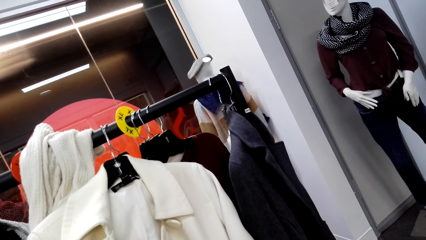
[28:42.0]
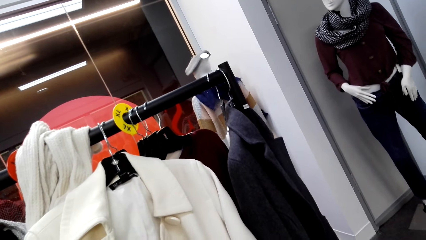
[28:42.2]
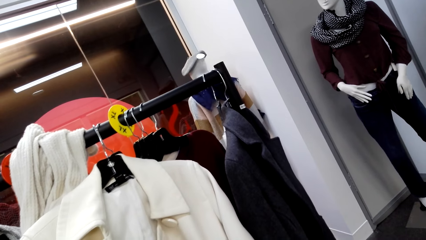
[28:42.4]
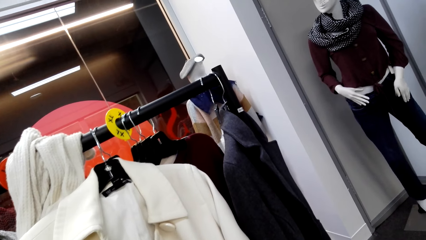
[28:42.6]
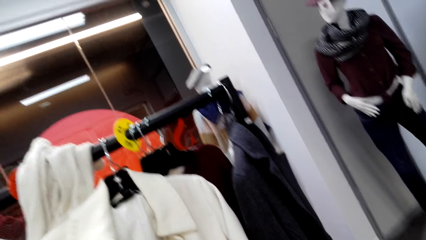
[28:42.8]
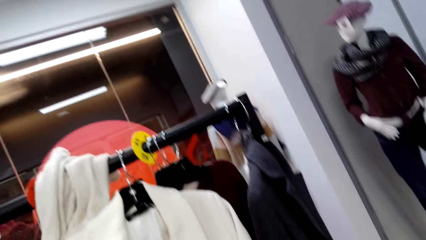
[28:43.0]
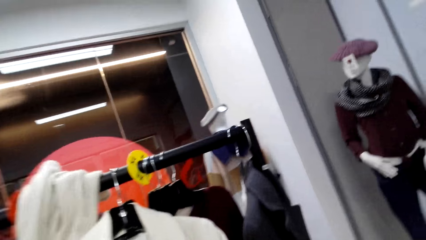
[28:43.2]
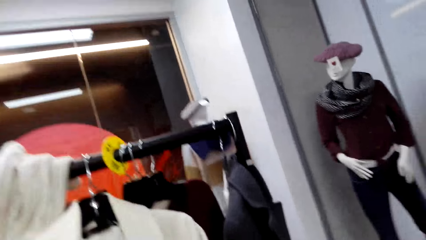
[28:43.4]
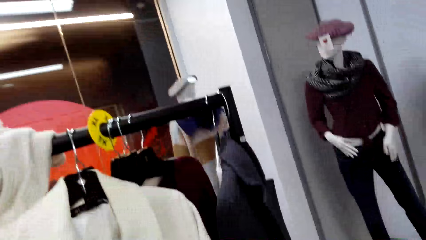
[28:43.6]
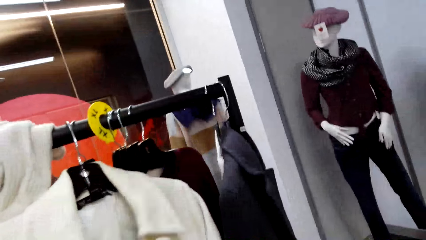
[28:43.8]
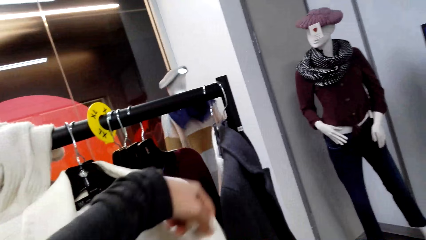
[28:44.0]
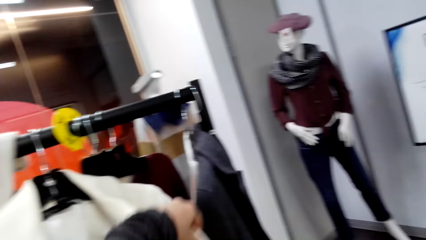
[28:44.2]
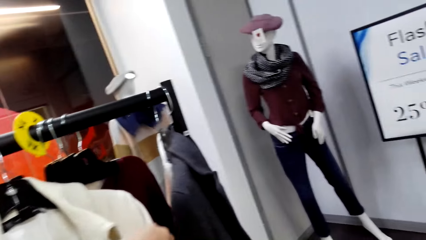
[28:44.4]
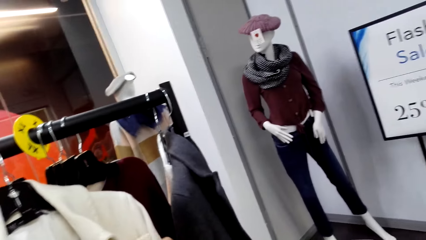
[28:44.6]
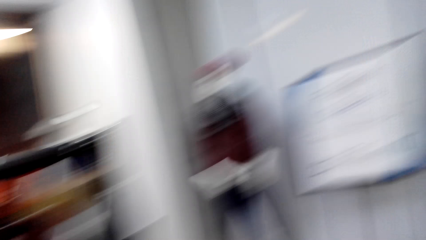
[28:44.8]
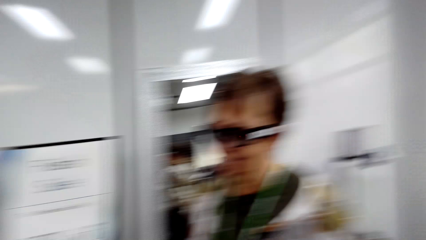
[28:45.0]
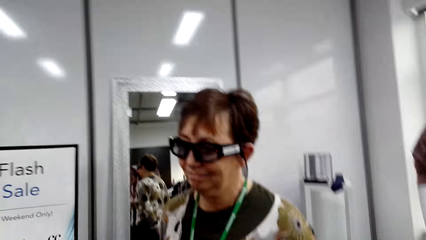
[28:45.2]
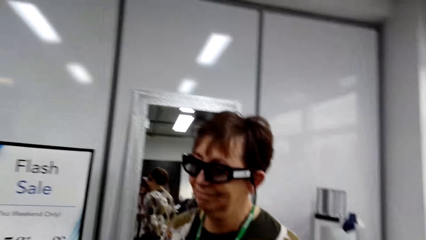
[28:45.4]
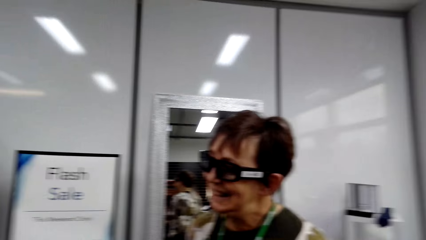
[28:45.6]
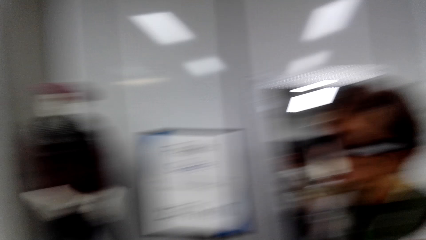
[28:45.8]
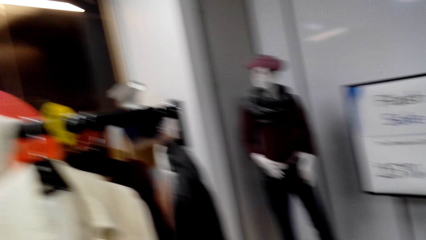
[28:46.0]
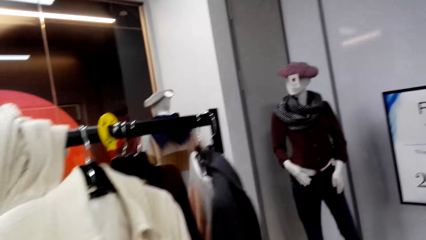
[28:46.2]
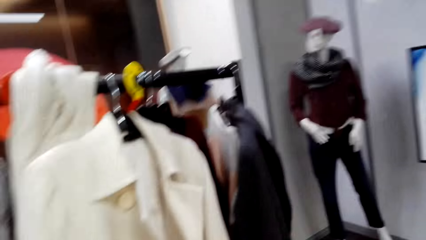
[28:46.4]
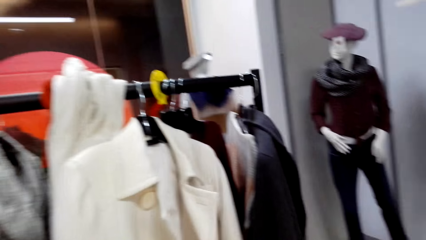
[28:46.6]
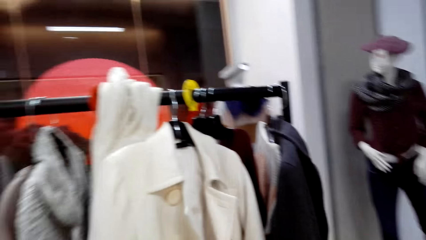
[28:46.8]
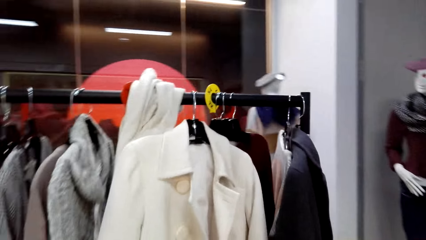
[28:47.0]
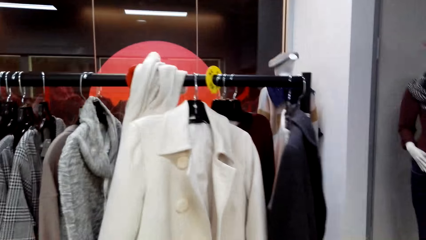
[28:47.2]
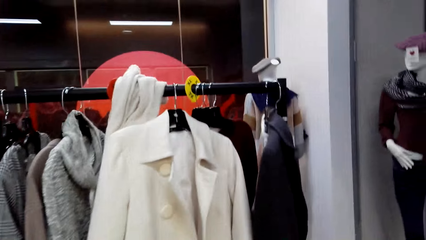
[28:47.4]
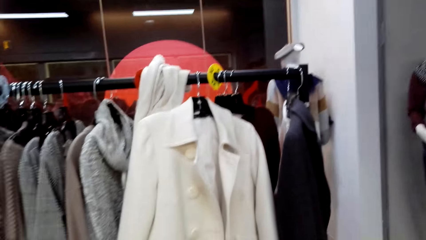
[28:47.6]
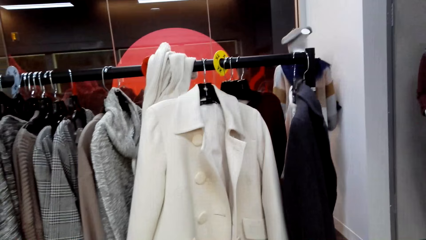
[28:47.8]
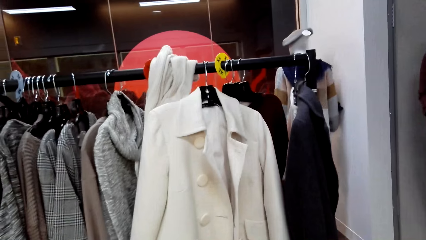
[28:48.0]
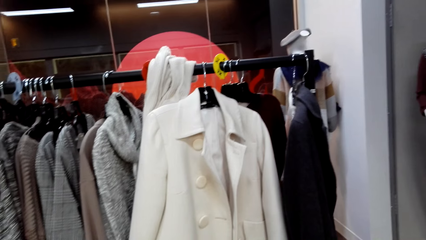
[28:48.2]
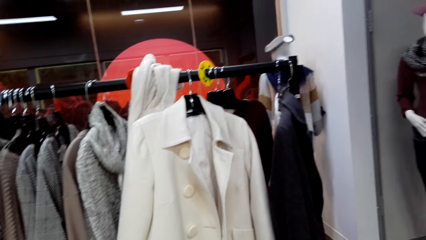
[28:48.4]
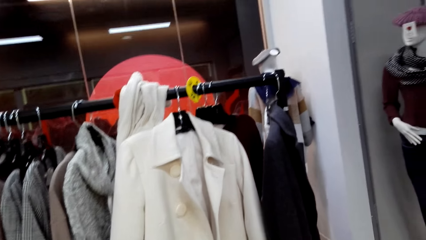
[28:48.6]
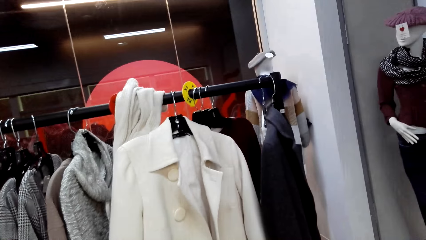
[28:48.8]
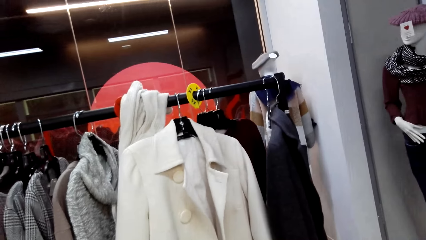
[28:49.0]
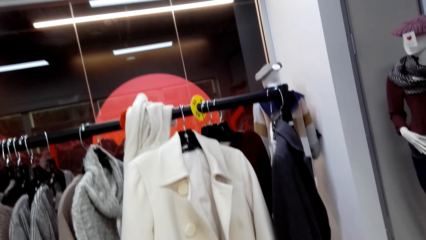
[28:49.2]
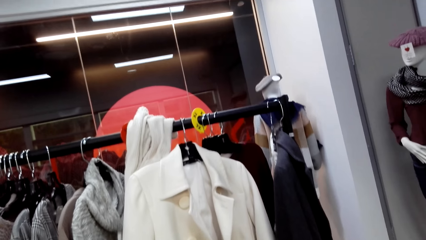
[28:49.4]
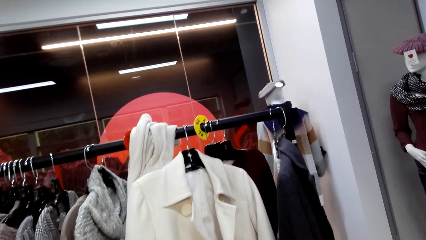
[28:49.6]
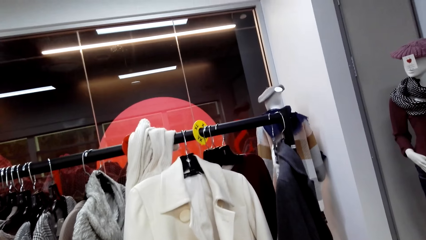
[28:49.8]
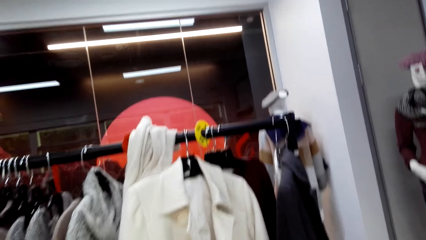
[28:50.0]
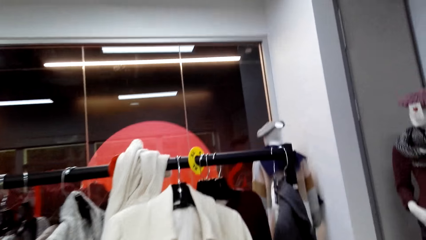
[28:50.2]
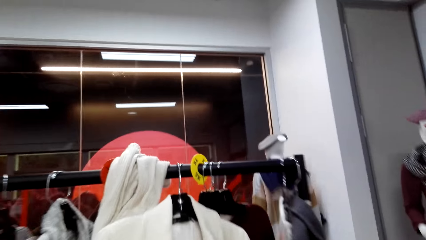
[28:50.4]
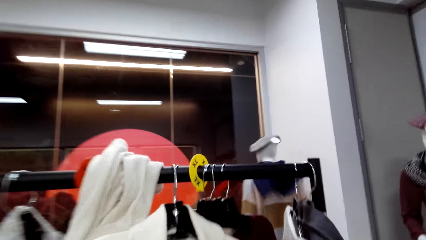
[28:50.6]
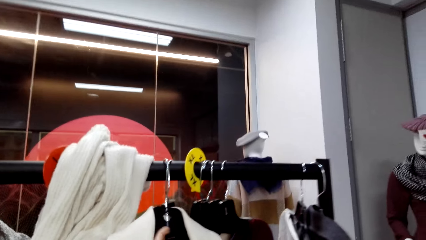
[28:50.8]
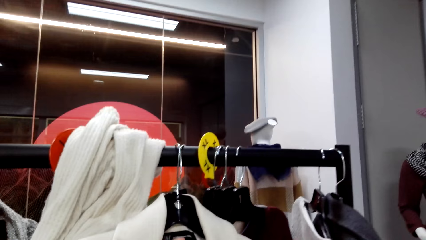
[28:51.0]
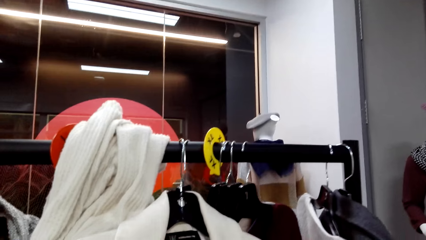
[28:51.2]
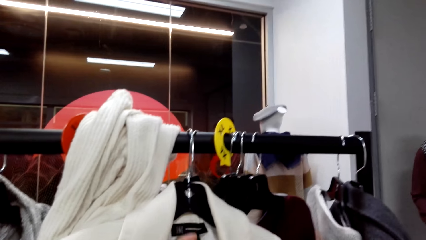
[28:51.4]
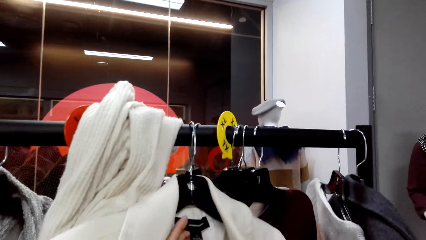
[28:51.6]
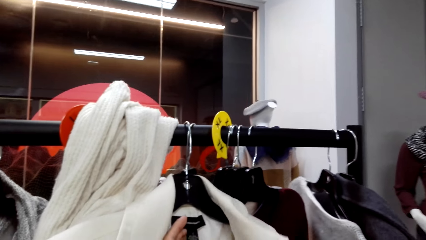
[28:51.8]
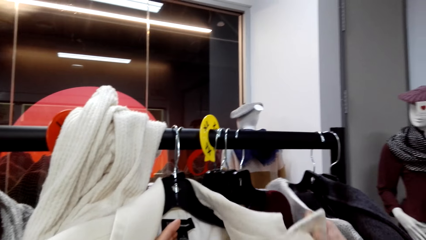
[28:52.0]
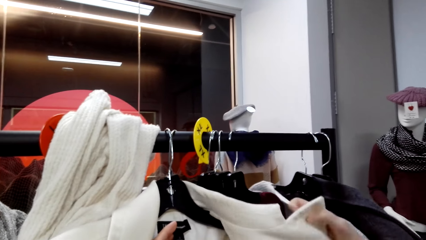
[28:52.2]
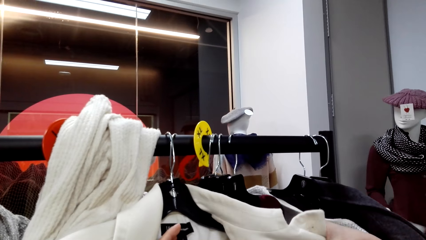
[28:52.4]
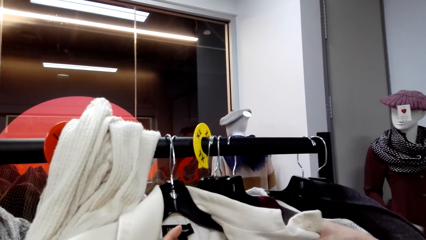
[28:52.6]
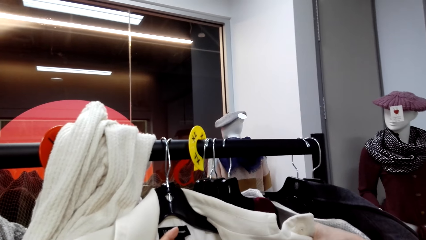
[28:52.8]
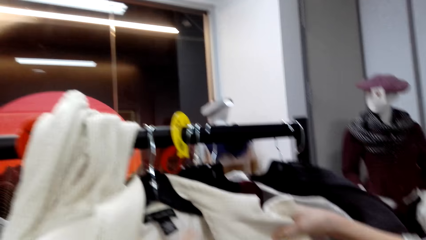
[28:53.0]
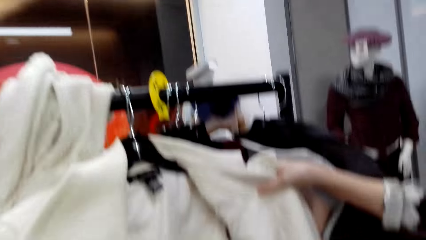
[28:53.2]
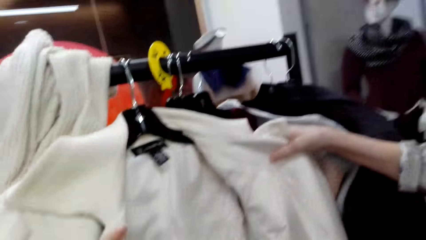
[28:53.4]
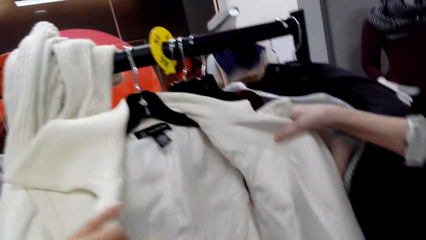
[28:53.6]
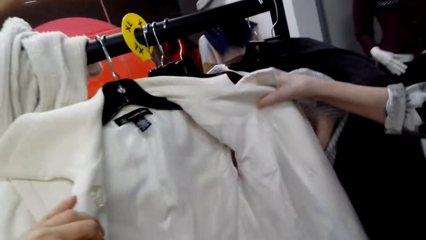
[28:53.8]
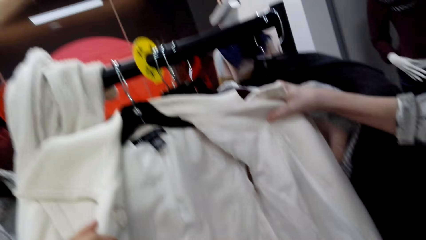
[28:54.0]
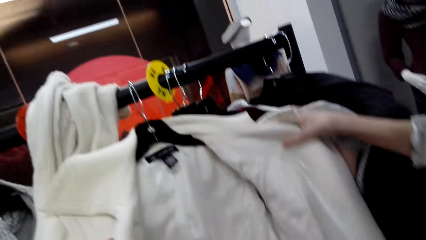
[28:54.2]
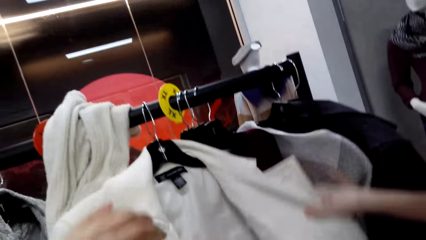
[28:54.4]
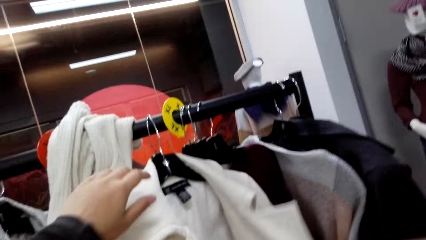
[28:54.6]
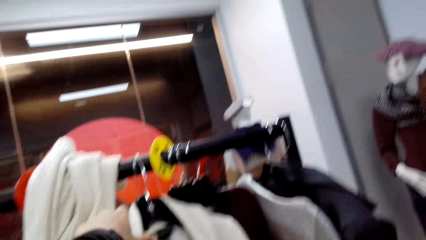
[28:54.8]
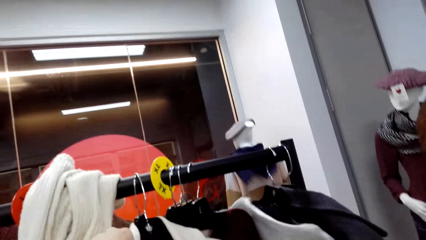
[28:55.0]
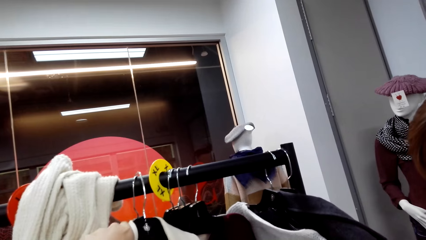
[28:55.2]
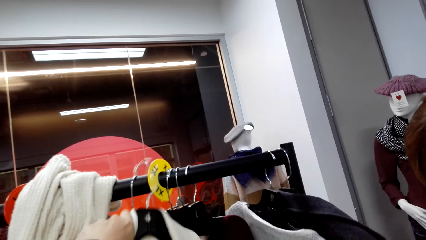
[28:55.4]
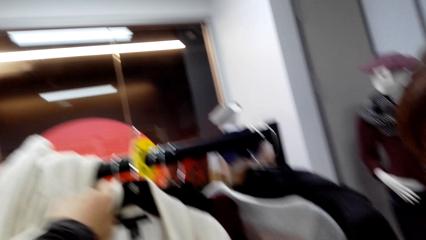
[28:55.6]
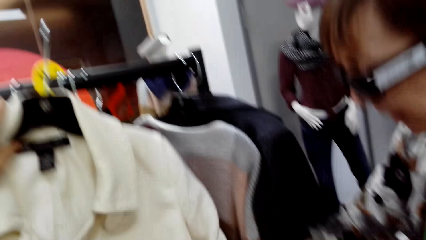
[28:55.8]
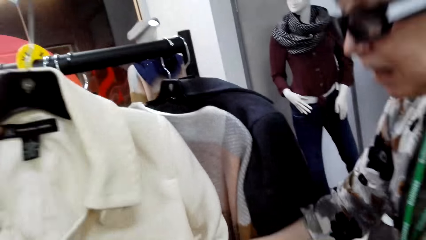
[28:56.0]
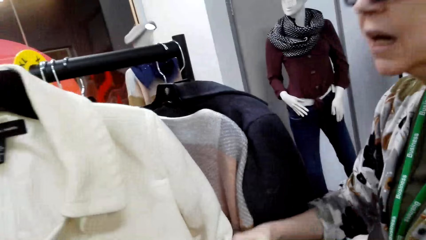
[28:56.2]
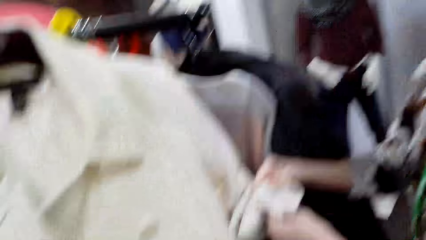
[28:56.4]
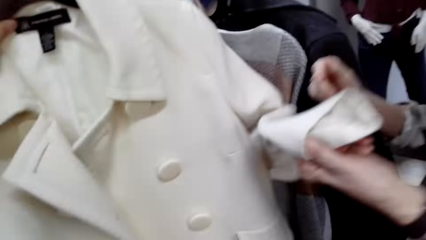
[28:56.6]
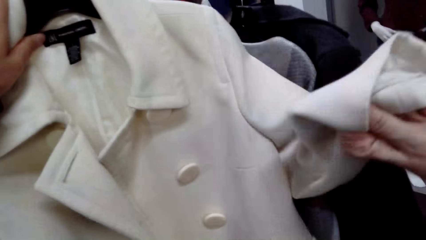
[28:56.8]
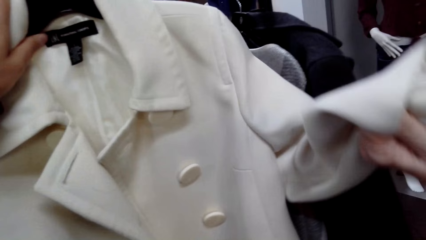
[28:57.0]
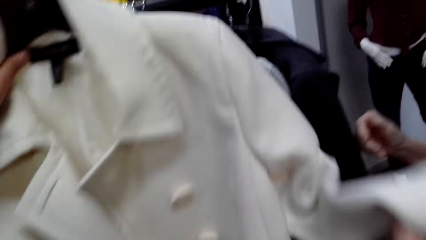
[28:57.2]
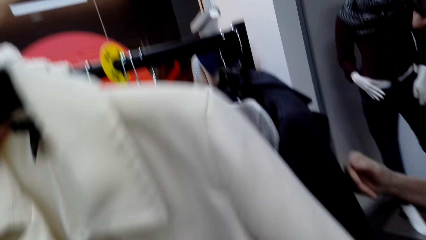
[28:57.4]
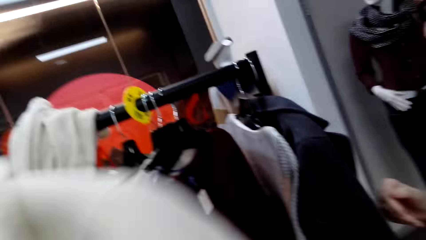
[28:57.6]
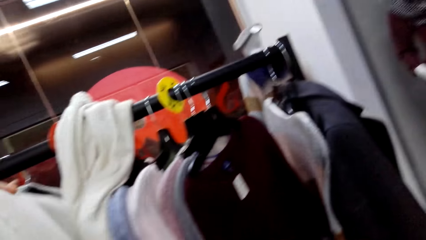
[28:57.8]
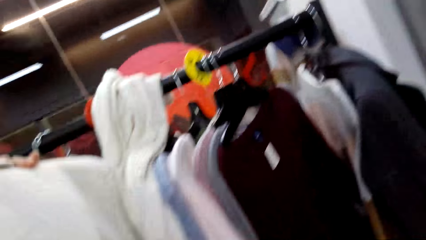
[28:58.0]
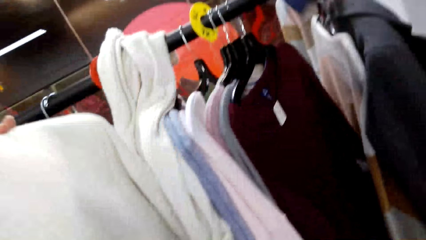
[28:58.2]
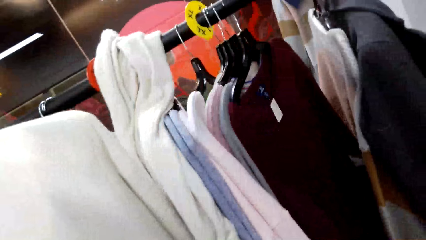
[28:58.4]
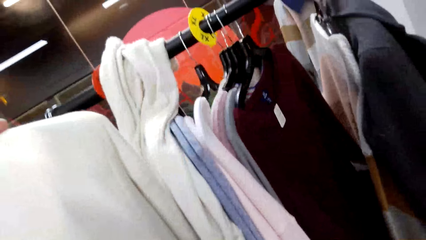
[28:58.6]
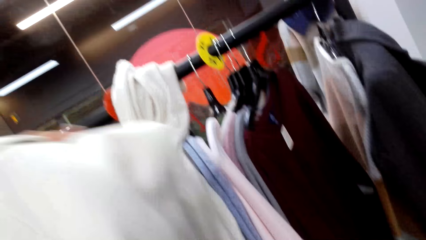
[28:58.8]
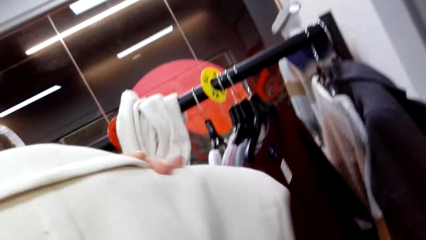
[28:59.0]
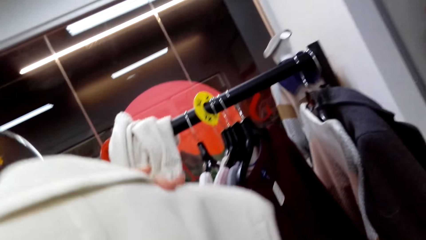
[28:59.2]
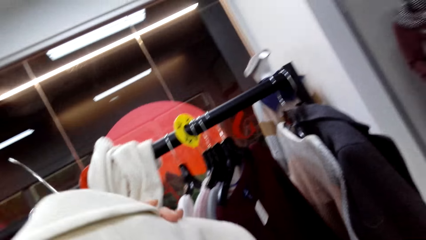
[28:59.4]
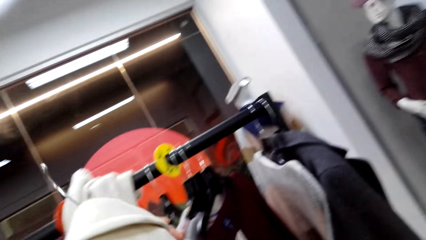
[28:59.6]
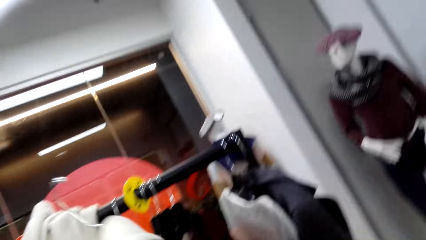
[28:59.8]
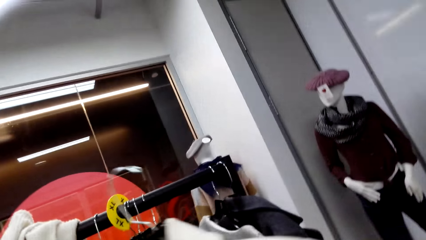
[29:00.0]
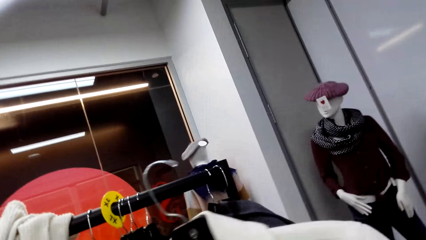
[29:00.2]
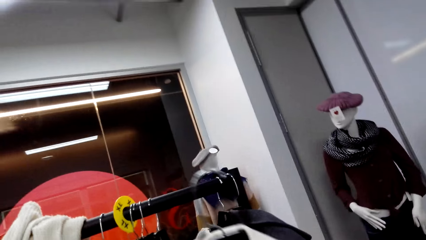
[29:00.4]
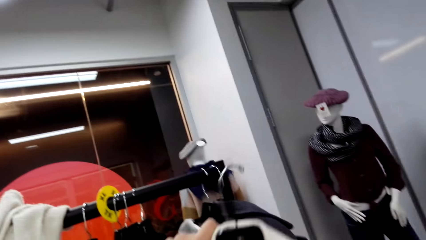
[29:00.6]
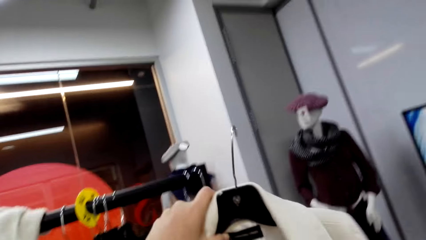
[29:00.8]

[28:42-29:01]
The camera wearer holds a coat. They look around. They hold the coat. They pick a trench coat from the rack. A lady holds a coat. The camera wearer turns the coat. They look at the trench coat.
